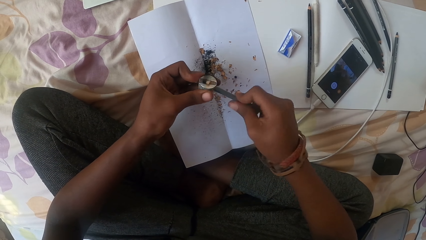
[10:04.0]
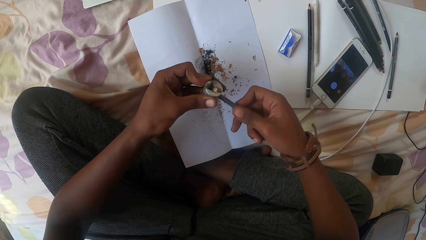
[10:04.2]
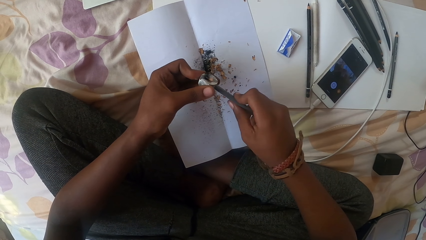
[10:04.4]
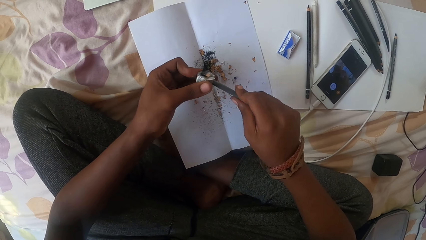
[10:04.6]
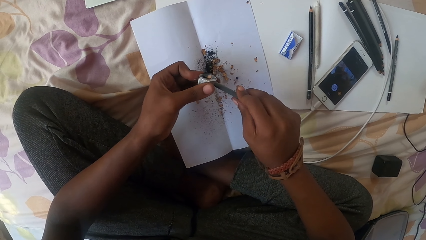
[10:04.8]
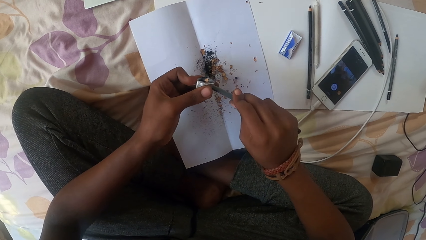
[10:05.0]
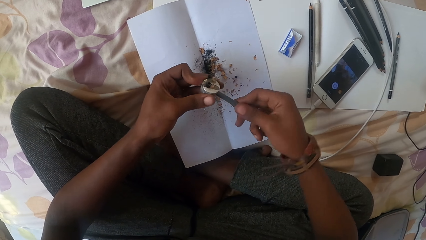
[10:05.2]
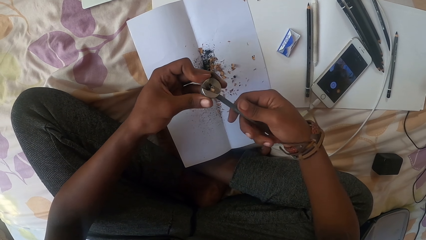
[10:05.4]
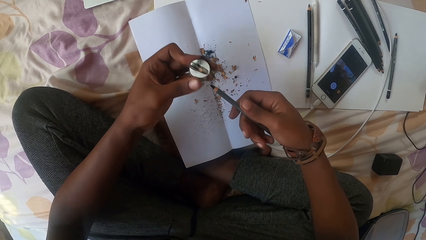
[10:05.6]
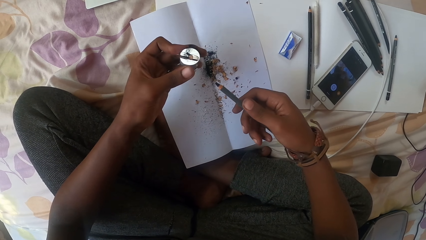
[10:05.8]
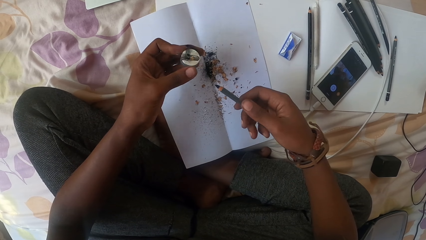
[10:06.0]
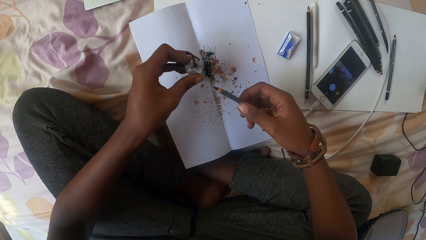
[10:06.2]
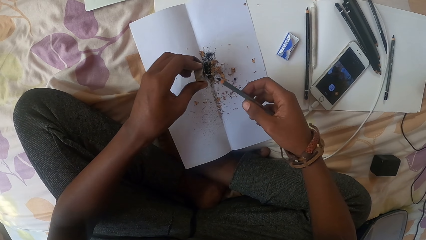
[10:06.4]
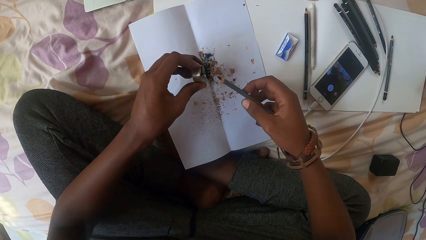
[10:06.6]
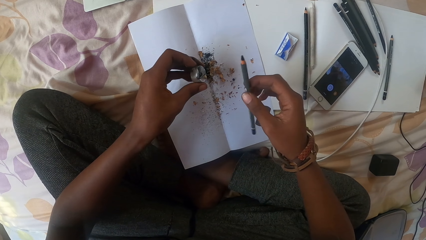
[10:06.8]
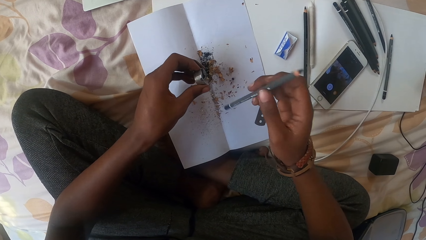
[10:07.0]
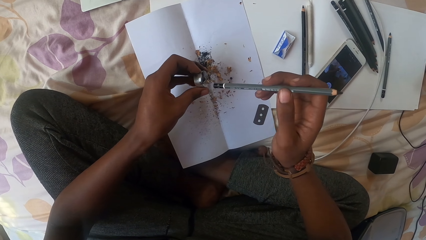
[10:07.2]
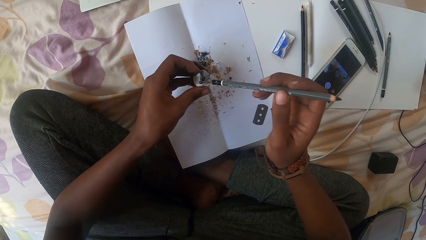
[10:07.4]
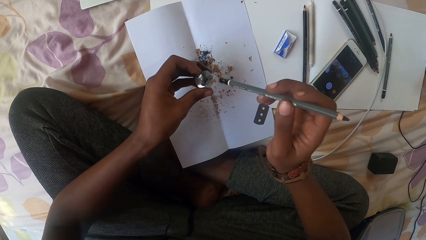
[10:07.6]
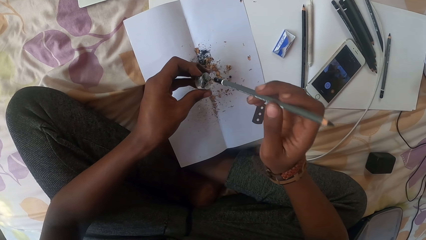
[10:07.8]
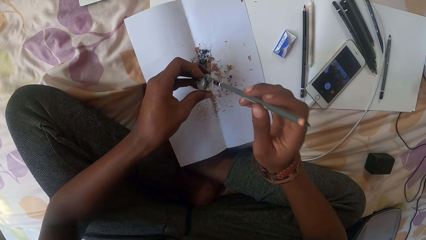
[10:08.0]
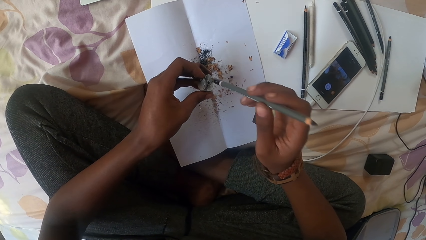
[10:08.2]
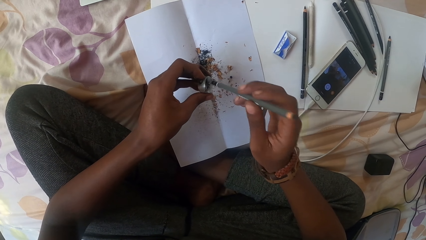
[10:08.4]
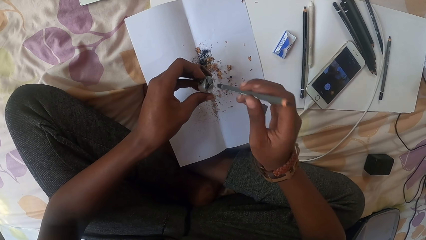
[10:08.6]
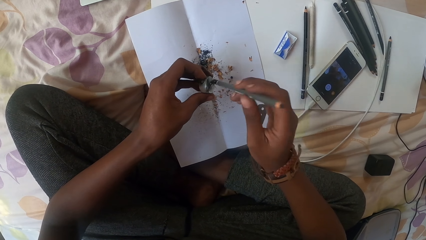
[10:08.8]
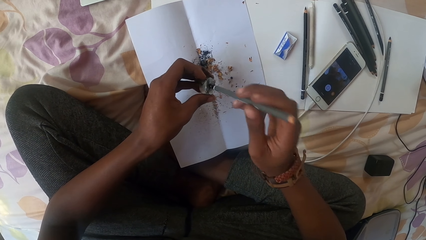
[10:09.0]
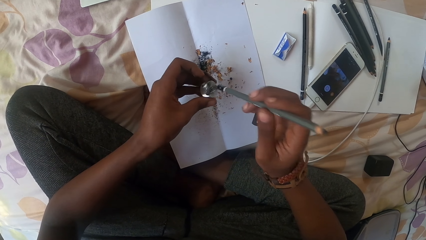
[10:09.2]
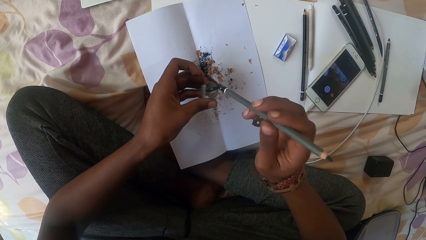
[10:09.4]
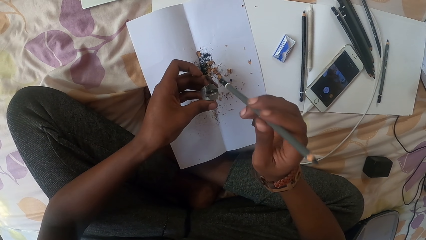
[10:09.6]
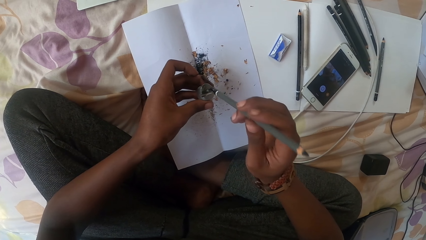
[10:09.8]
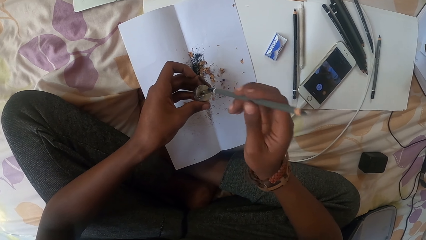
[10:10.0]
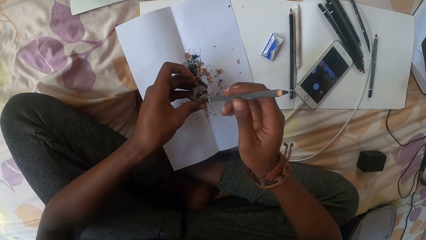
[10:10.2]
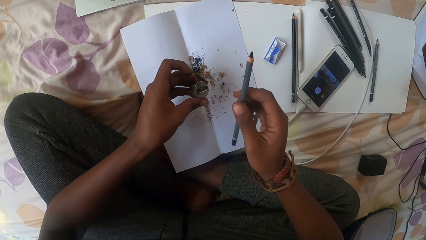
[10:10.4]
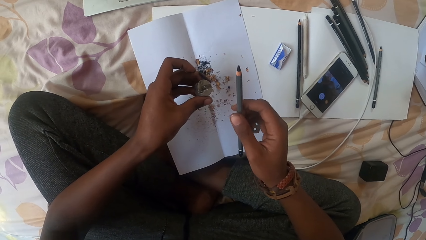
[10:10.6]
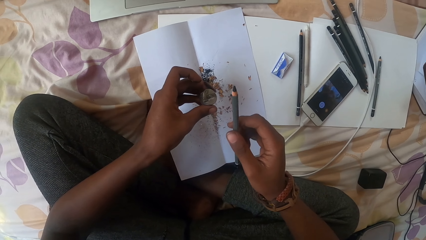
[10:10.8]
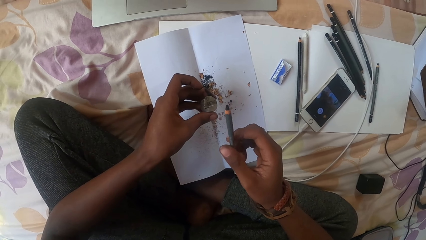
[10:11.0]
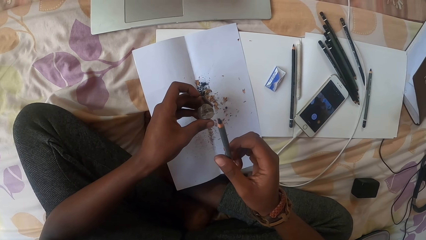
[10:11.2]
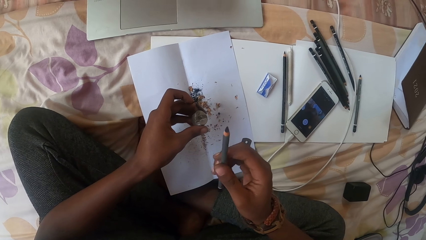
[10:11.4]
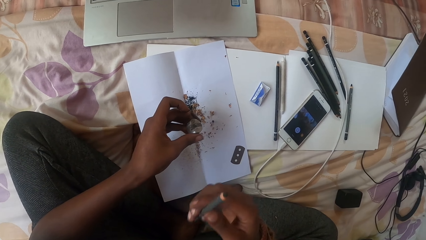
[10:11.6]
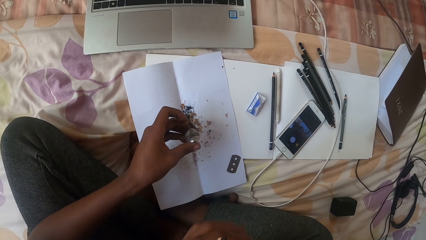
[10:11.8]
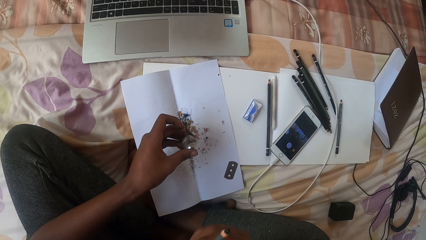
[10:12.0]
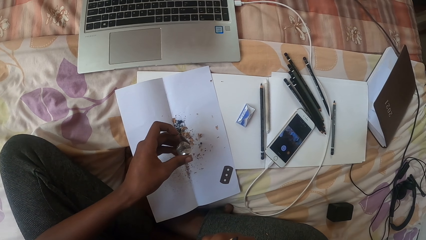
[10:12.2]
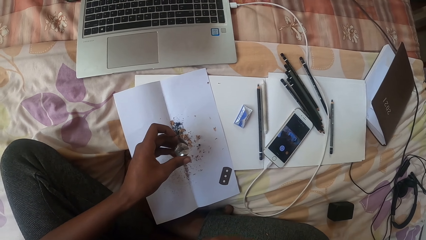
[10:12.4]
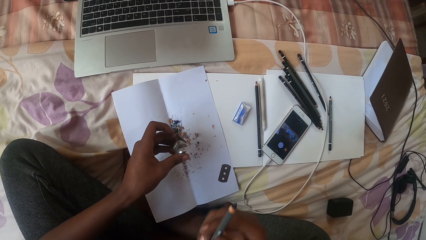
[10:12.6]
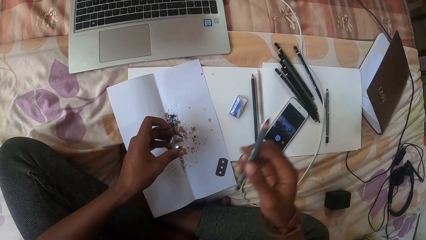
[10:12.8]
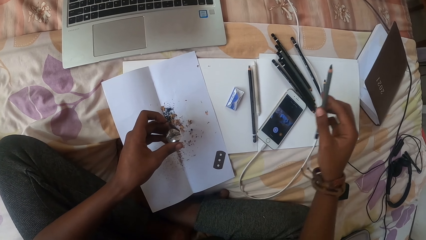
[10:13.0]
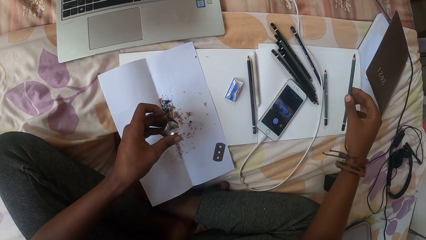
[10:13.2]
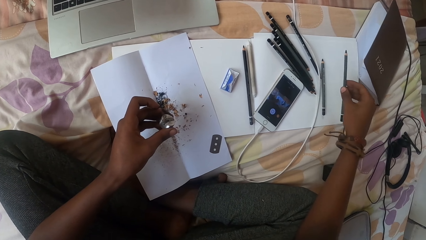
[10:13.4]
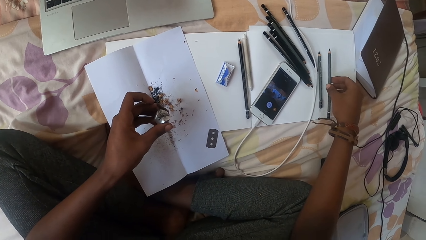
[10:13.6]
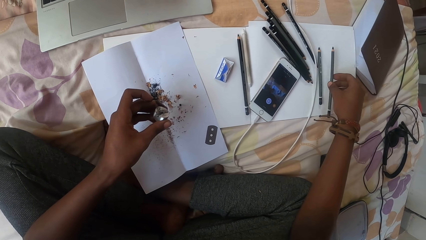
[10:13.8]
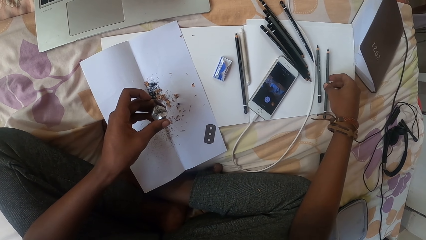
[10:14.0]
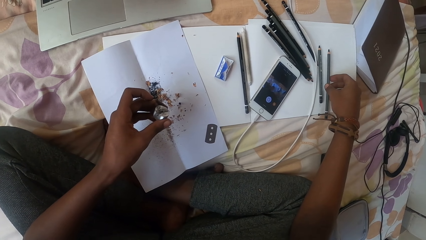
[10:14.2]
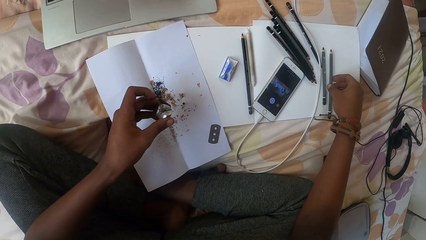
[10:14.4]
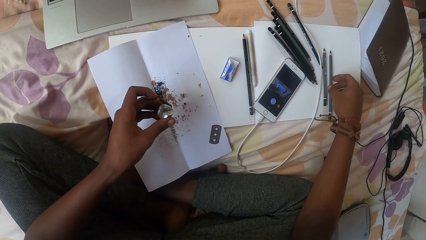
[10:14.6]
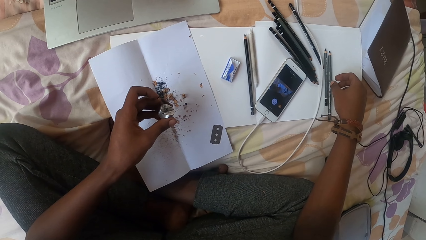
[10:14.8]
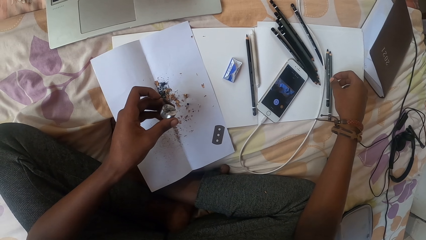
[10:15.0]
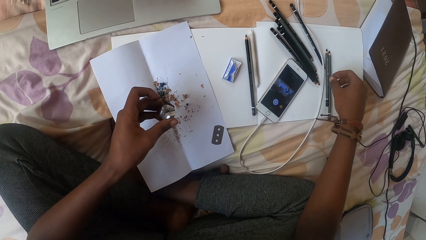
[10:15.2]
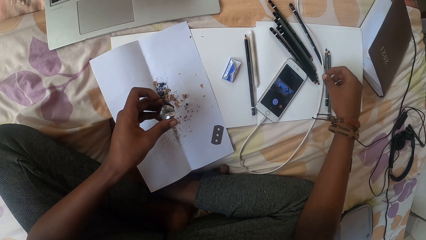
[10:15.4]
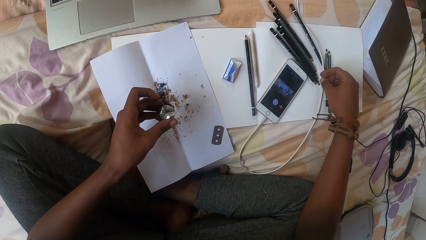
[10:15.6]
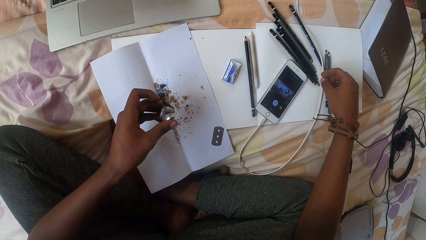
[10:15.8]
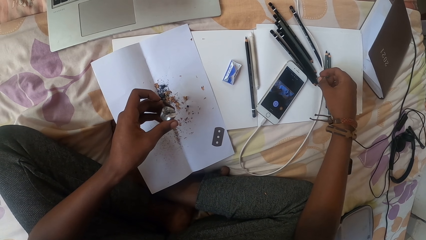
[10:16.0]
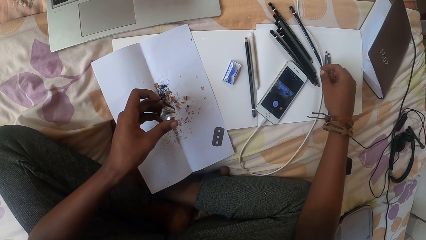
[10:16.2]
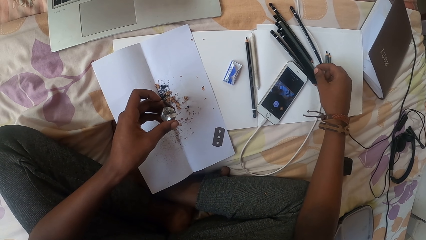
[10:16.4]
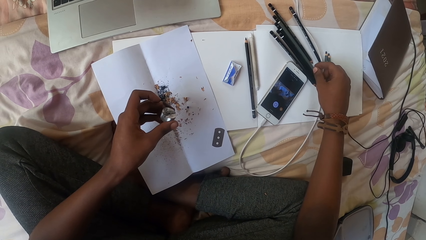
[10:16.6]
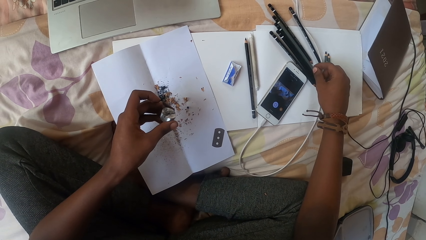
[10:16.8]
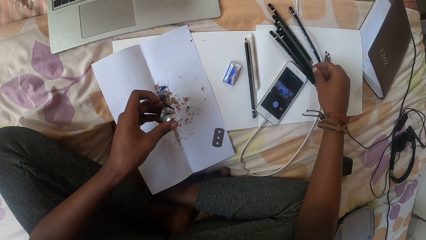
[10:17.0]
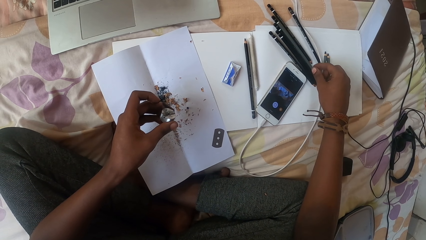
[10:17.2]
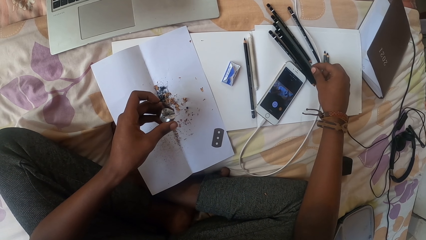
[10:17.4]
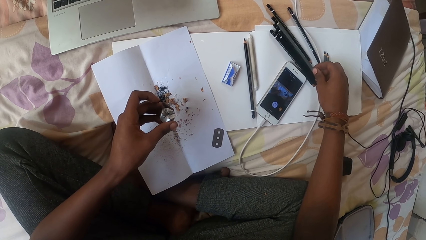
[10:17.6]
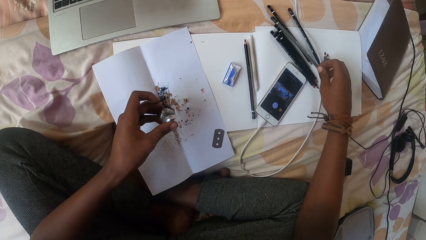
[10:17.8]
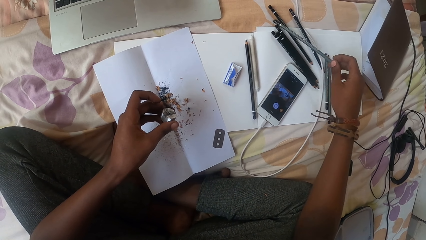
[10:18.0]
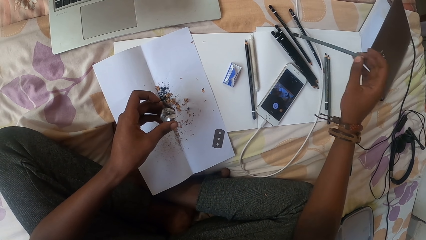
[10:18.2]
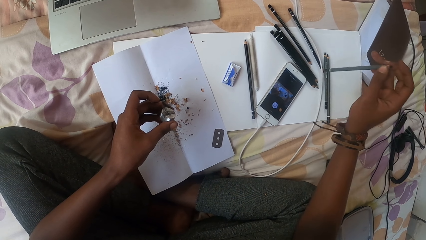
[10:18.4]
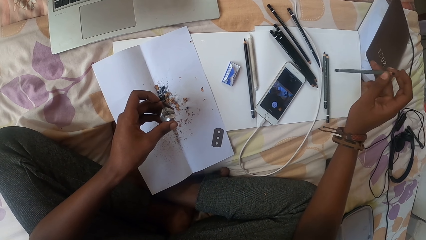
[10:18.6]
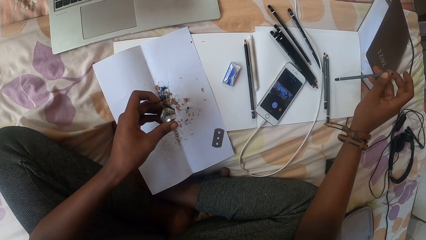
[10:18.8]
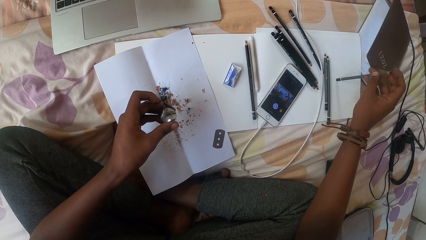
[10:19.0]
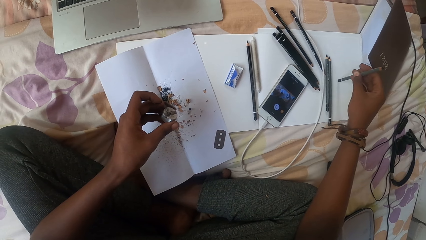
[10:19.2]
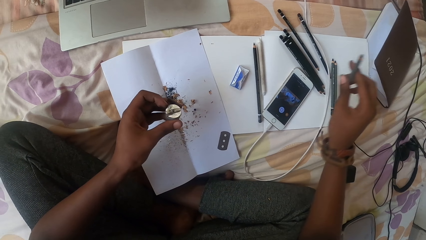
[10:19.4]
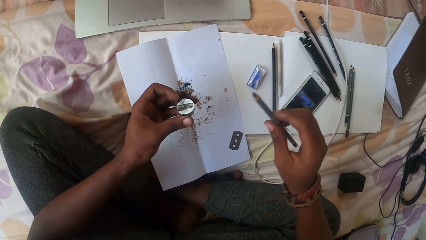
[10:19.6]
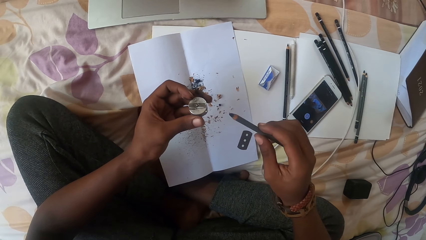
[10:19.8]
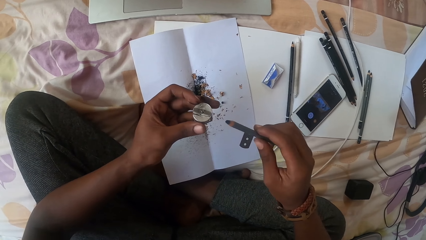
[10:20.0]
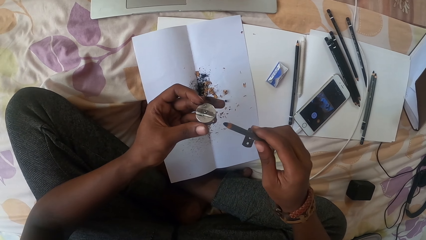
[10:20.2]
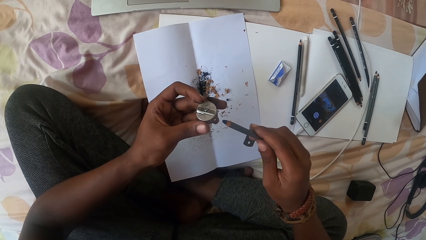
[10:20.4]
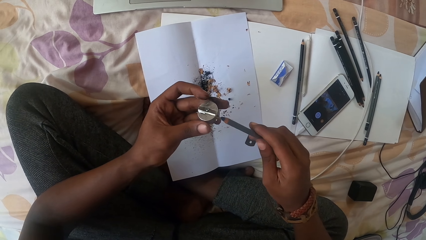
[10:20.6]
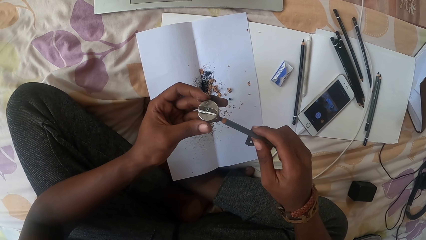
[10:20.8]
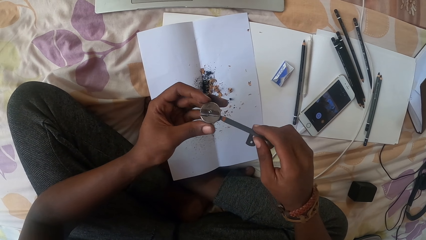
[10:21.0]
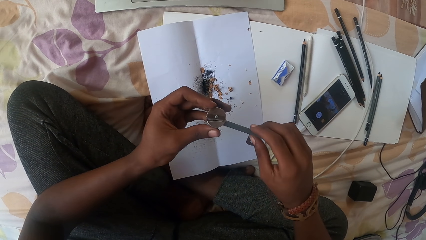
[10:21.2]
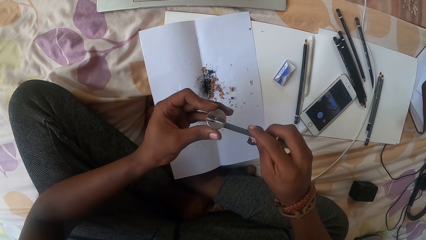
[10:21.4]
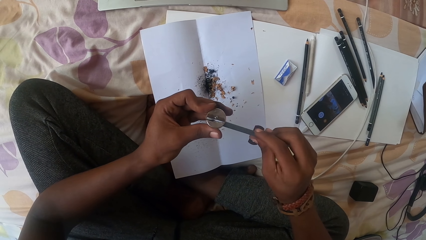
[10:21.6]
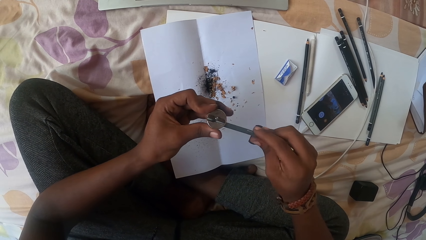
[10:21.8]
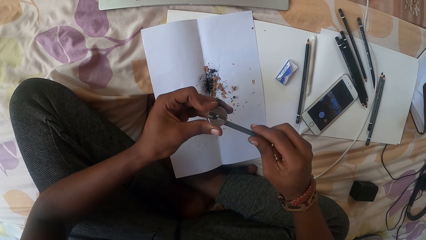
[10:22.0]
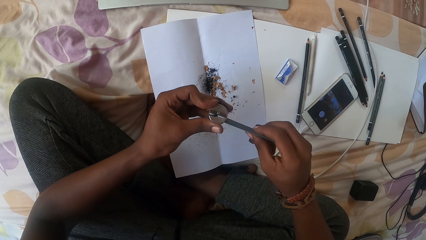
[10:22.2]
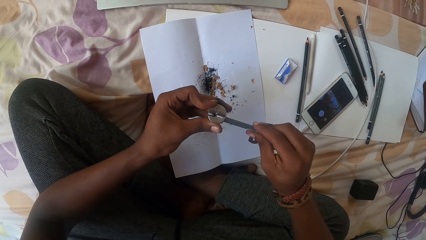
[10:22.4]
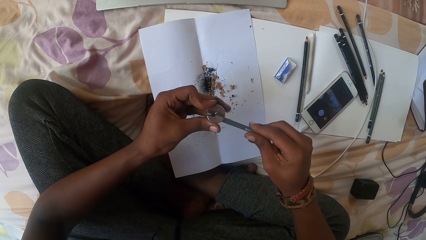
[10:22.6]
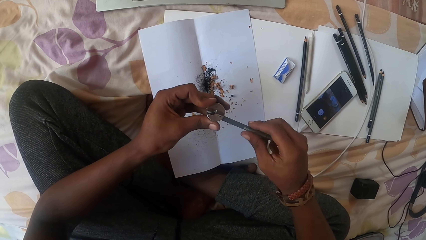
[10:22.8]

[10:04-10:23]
The camera wearer looks at the pencil. They hit the sharpener with the pencil. They look at the pencil. They put the pencil on the paper. They pick up the pencil. They sharpen the pencil with the sharpener.
